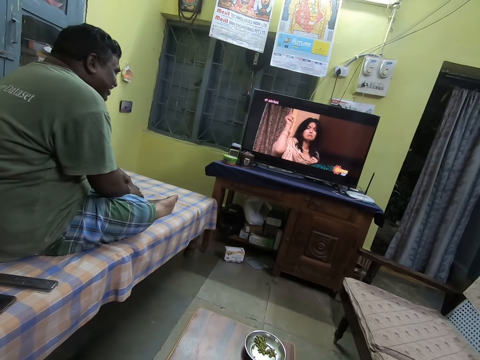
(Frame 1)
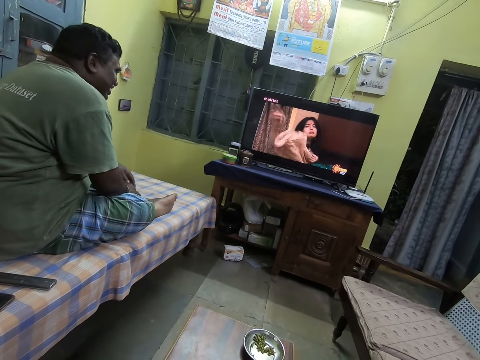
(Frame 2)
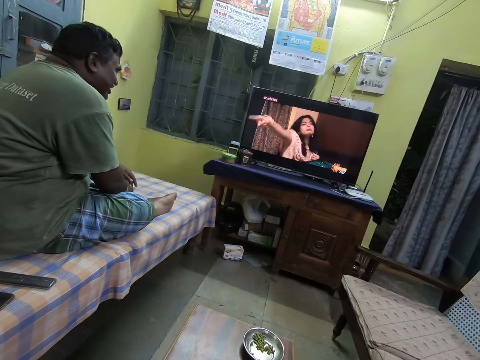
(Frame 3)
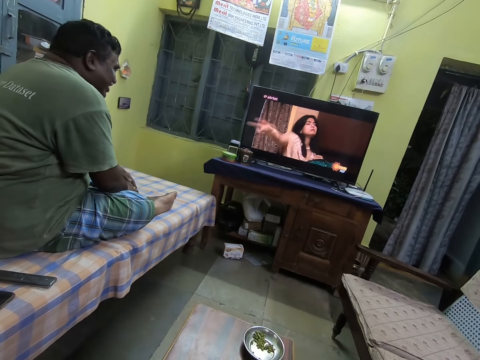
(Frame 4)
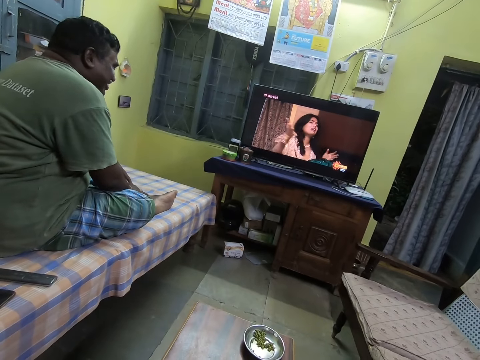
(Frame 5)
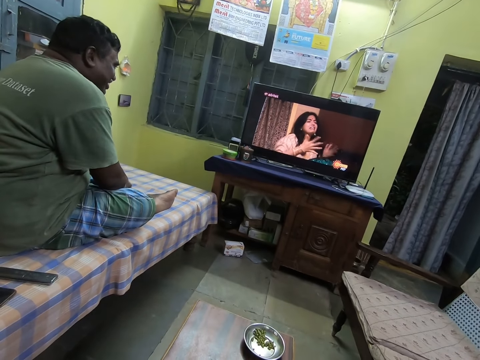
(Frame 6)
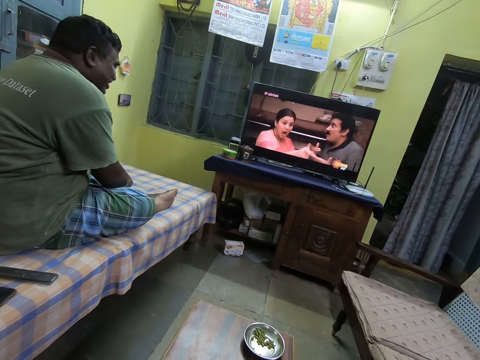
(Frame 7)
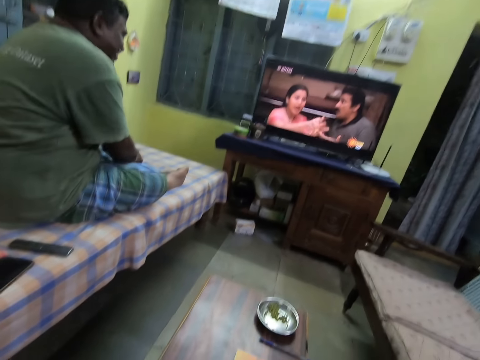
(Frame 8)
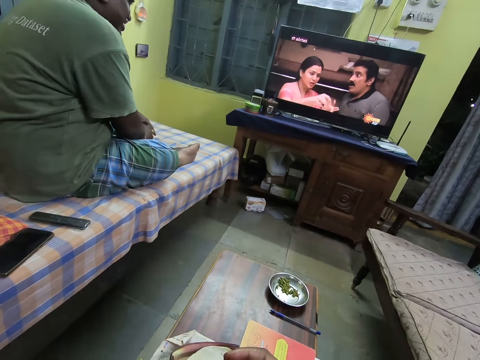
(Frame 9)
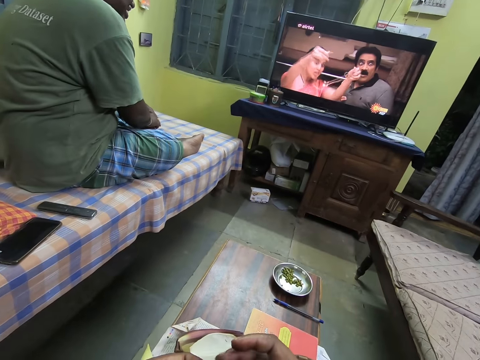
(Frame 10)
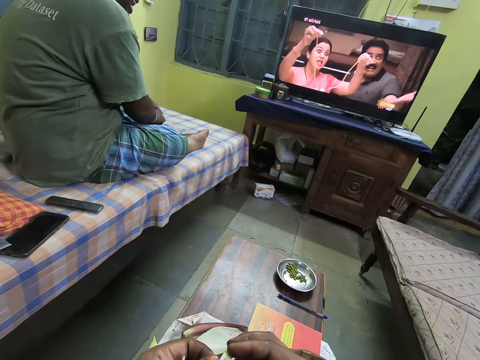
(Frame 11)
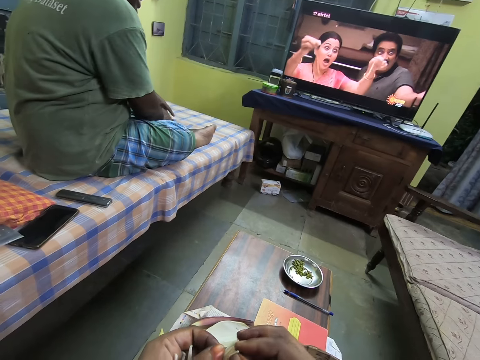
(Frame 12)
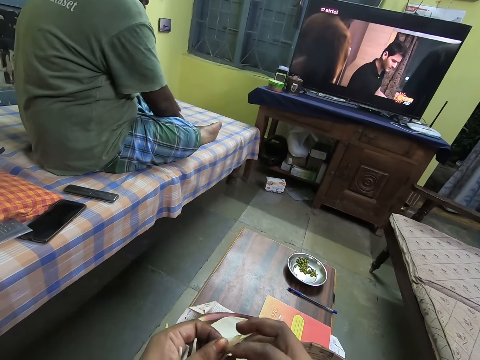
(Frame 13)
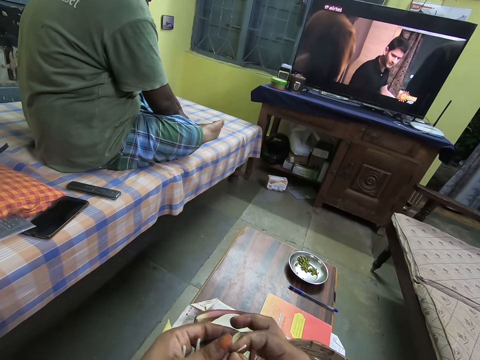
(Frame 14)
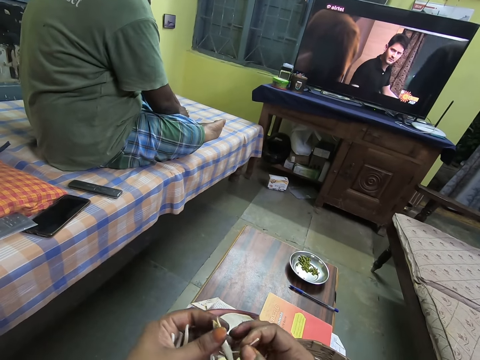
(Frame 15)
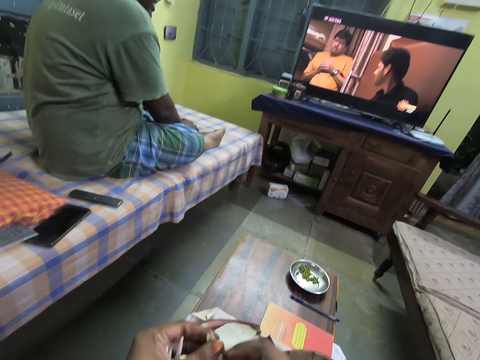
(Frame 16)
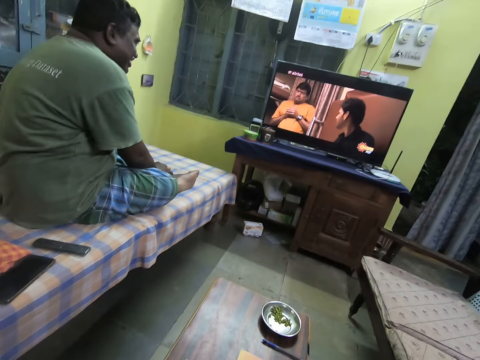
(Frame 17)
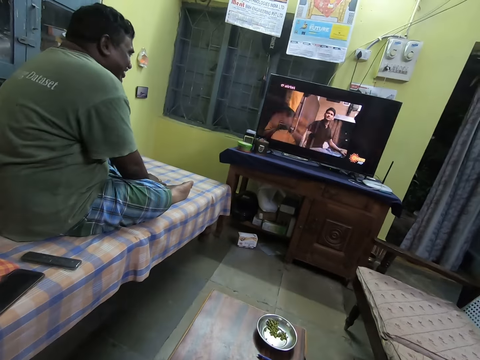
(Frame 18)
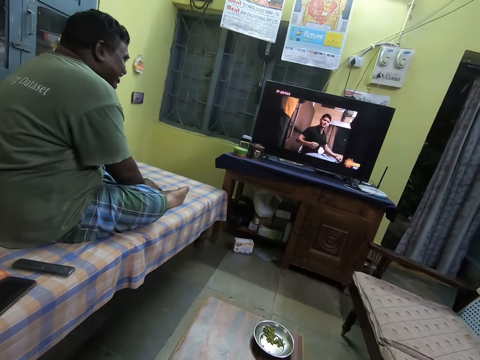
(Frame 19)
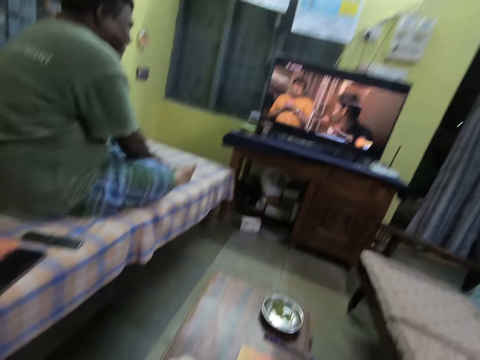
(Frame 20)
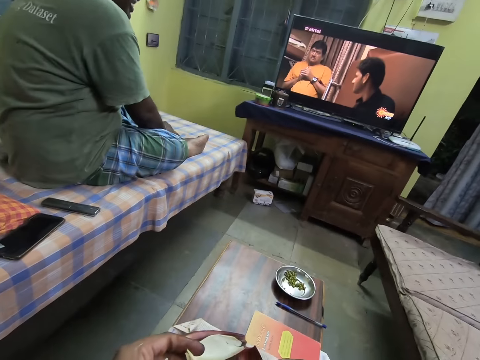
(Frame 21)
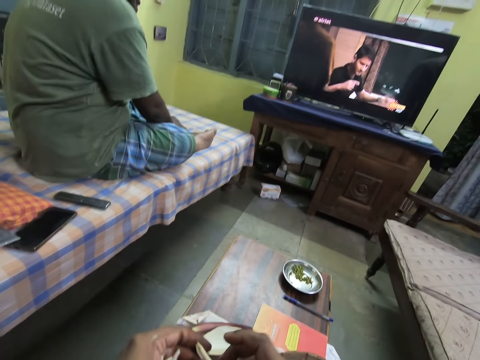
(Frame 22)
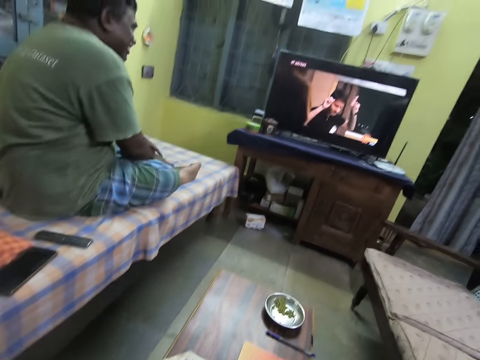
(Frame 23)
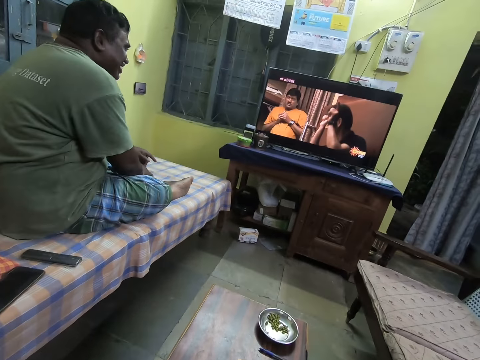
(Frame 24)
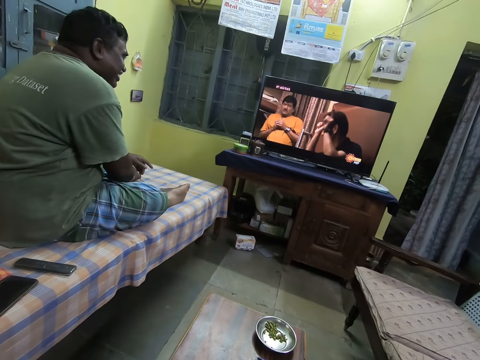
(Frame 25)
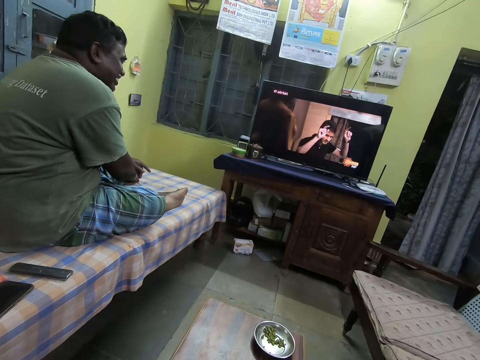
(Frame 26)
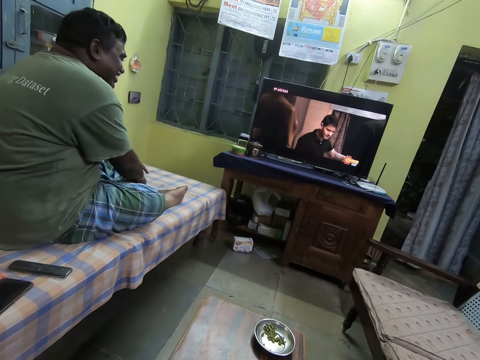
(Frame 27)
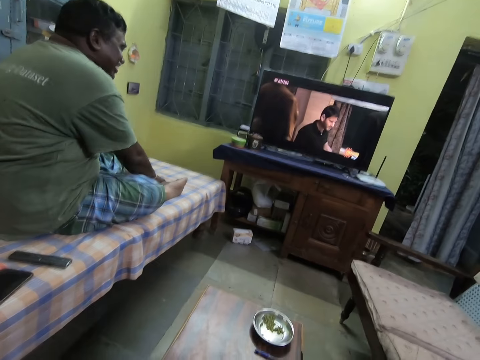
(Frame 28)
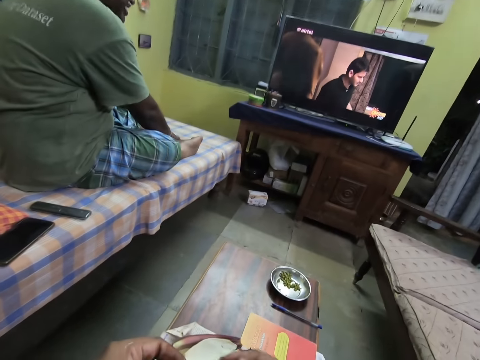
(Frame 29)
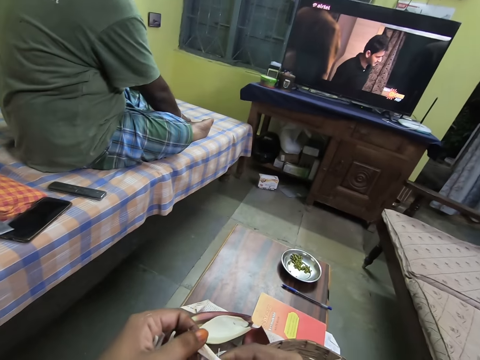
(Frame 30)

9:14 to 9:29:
The camera wearer removes the banana flowers from the flower bud. They watch the television.

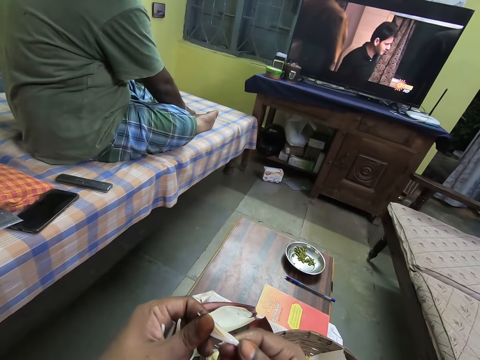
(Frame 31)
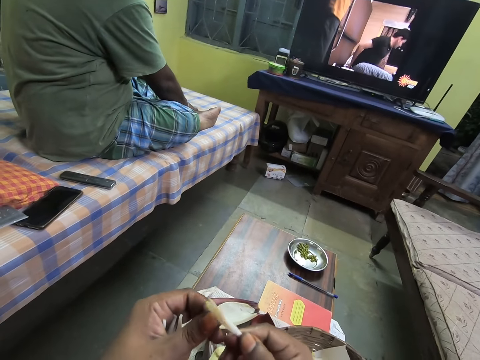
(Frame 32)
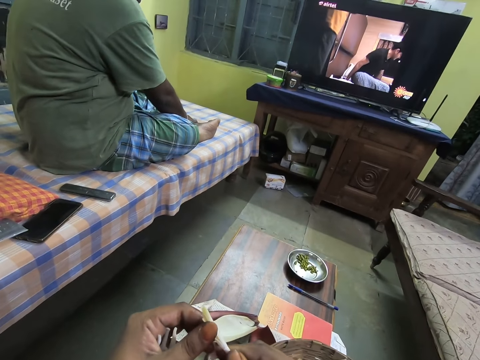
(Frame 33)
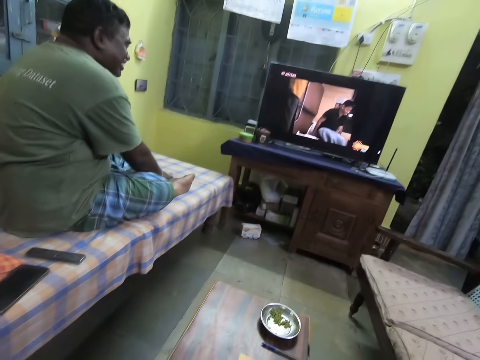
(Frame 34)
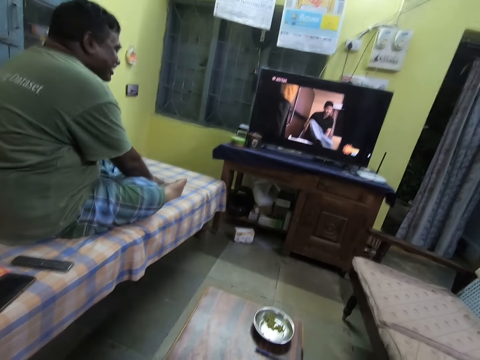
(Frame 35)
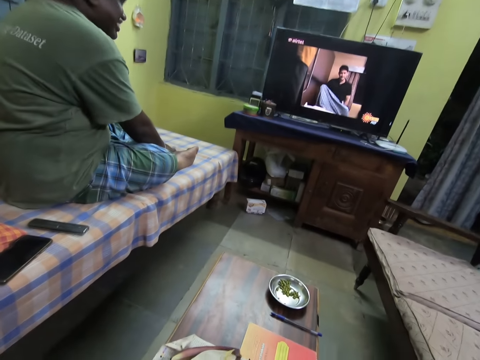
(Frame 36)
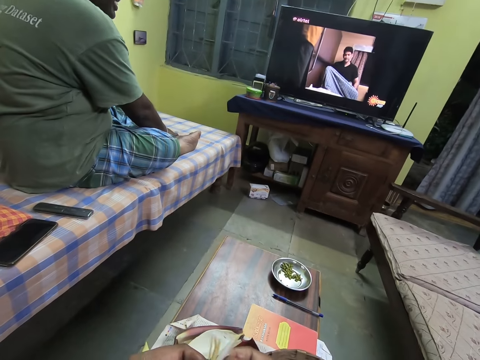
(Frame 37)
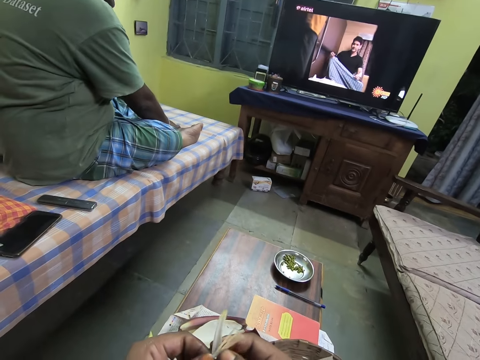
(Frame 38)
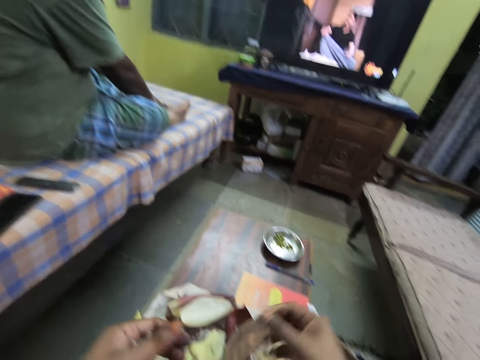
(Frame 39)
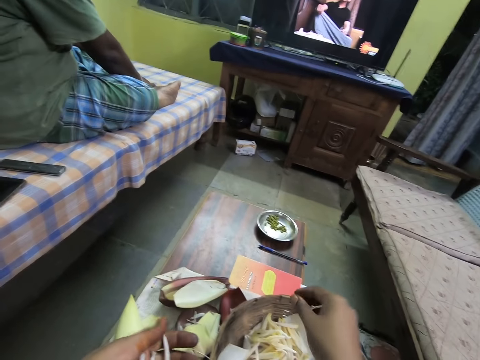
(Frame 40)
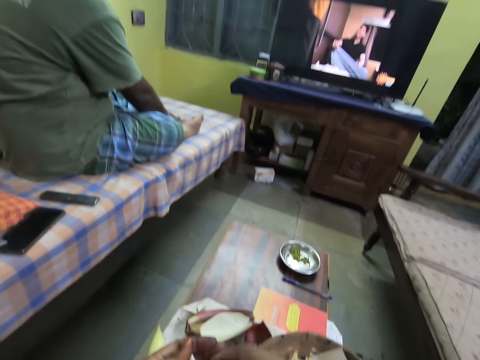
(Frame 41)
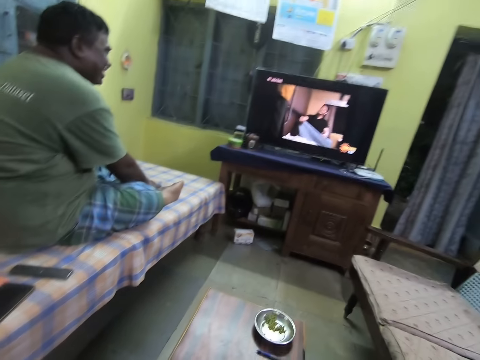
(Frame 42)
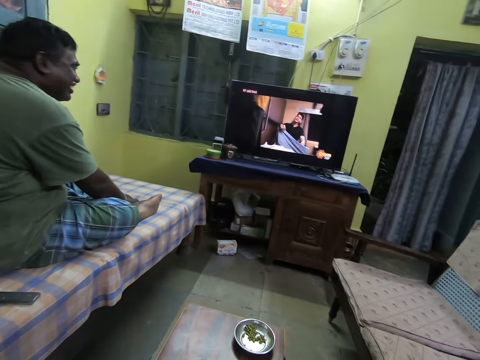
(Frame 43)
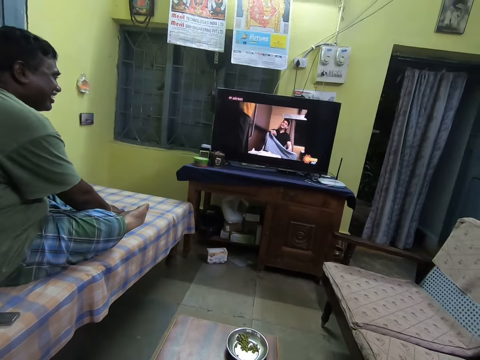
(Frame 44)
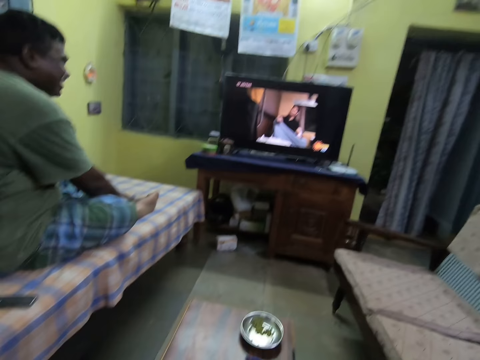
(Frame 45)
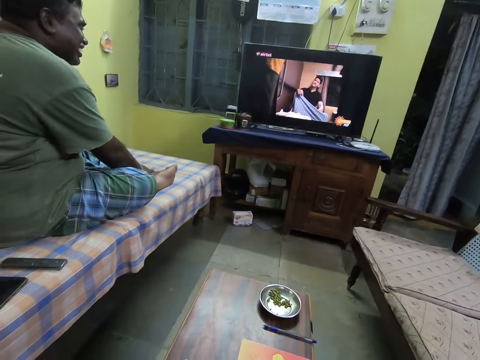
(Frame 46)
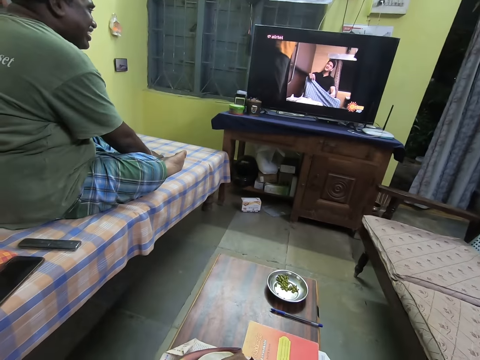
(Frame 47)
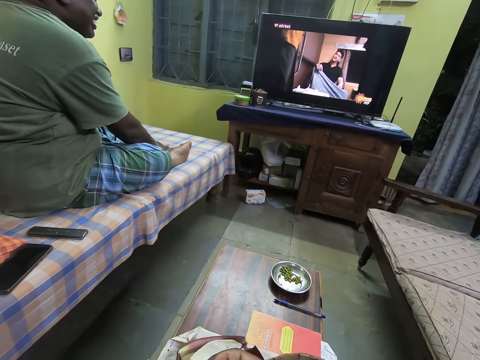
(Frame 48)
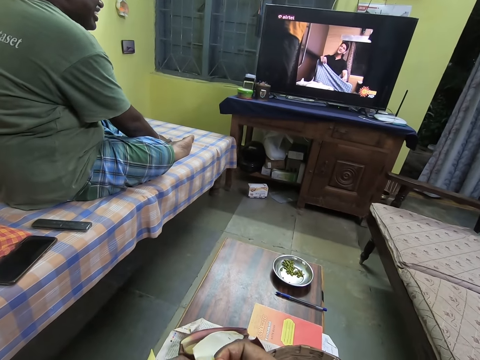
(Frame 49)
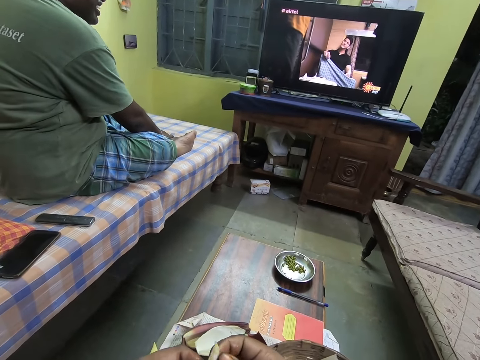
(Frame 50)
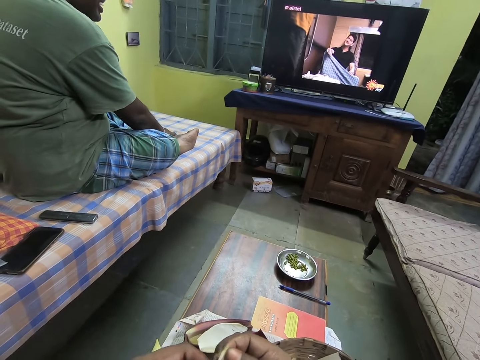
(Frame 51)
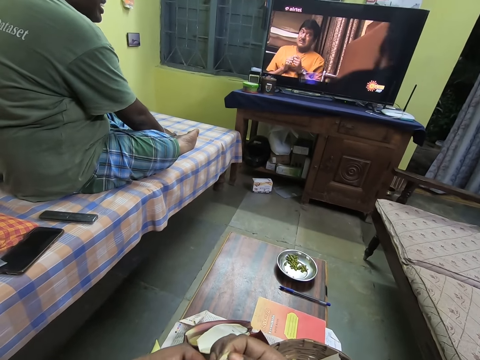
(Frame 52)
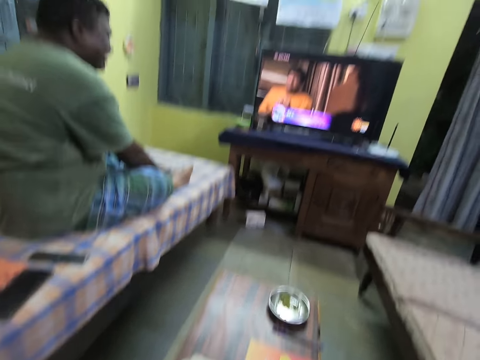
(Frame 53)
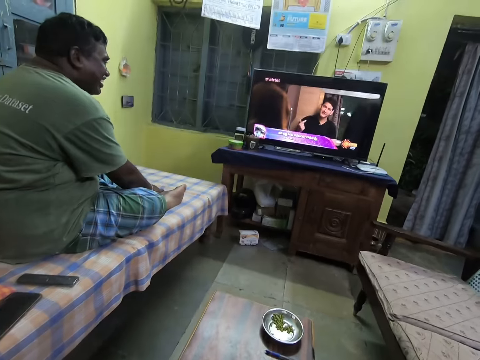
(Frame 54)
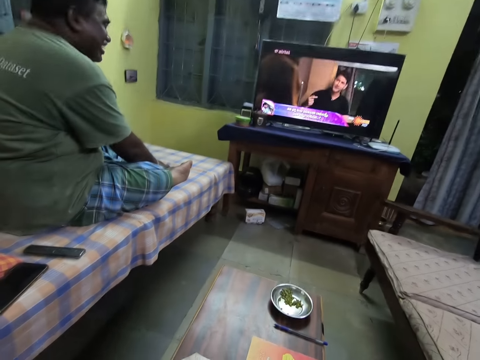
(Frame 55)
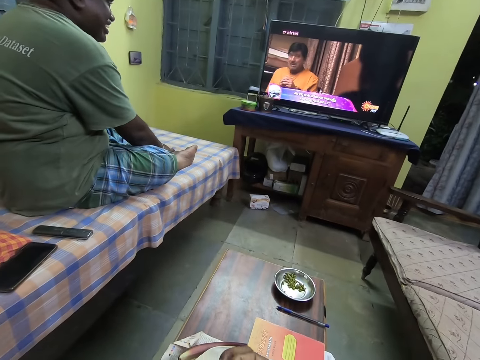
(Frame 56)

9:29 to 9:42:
The camera wearer drops a piece of the food crop into a basket on a table with her right hand. She holds the food crop in her left hand with both hands. She processes the food crop with both hands. She removes the banana flowers from the flower bud.
